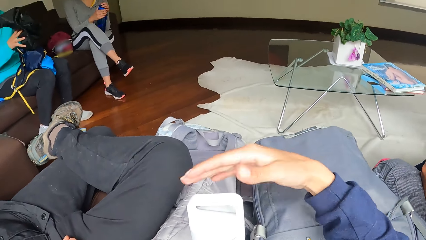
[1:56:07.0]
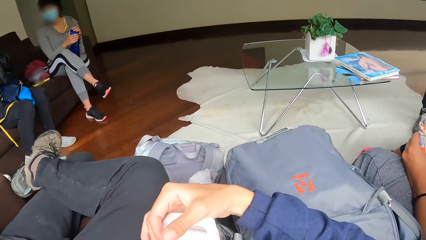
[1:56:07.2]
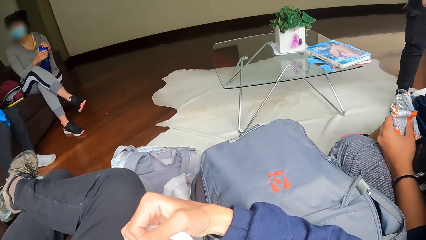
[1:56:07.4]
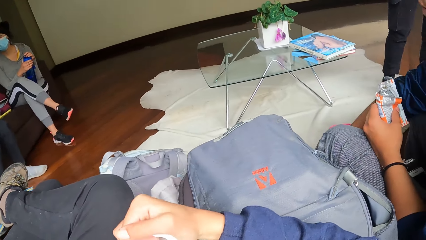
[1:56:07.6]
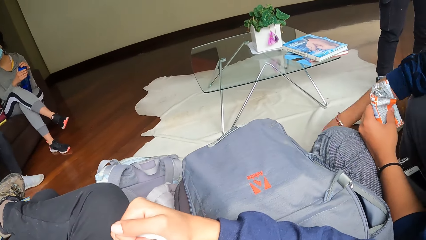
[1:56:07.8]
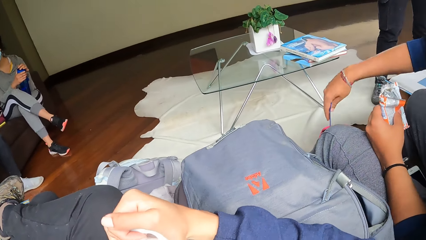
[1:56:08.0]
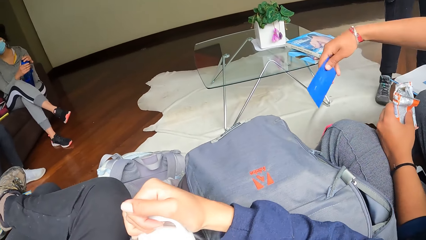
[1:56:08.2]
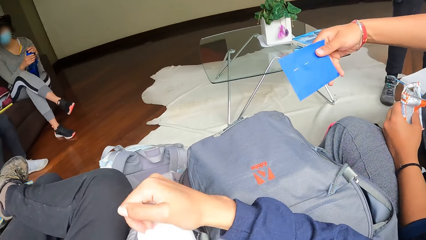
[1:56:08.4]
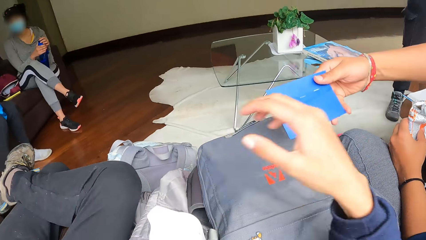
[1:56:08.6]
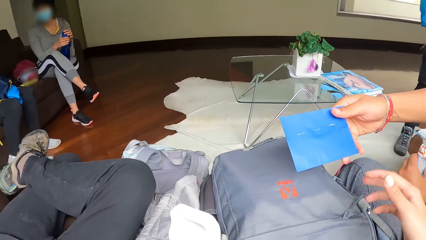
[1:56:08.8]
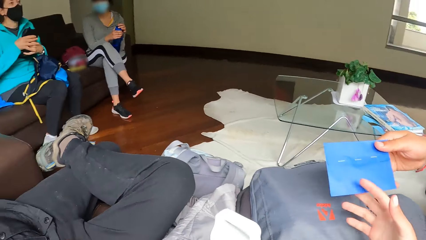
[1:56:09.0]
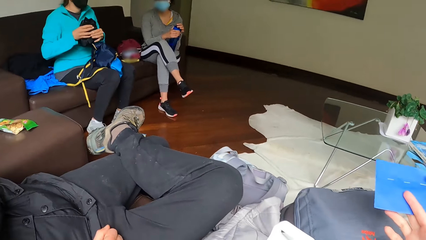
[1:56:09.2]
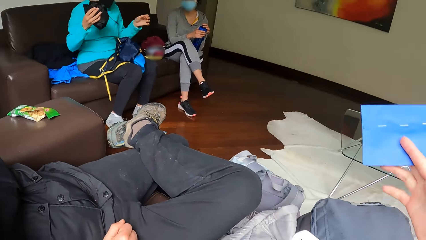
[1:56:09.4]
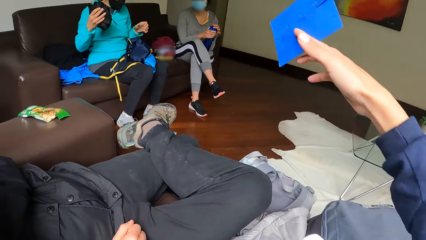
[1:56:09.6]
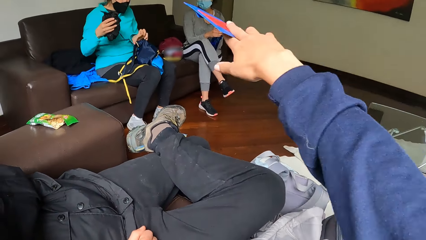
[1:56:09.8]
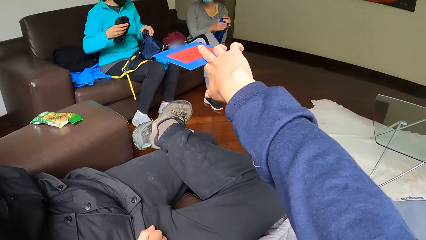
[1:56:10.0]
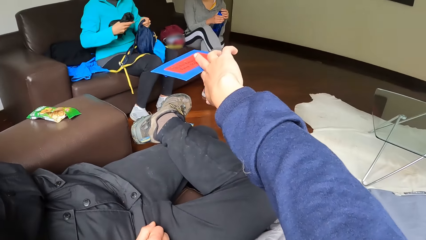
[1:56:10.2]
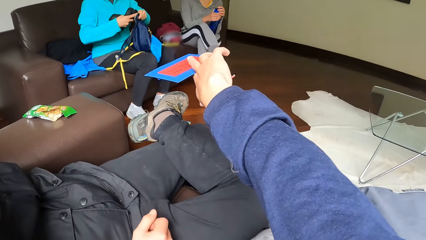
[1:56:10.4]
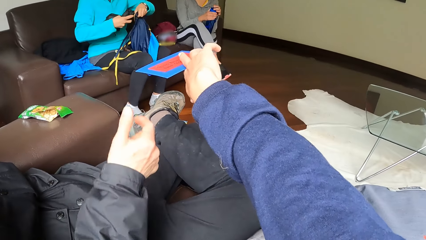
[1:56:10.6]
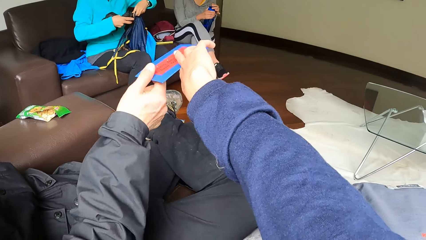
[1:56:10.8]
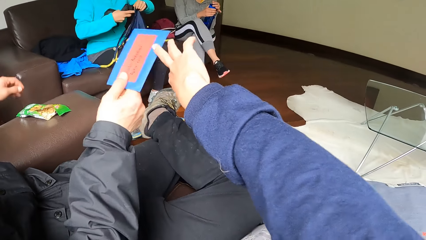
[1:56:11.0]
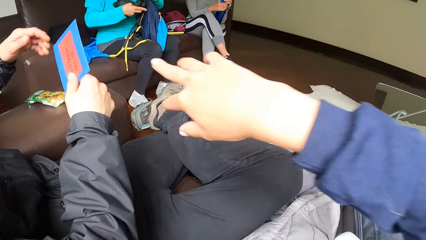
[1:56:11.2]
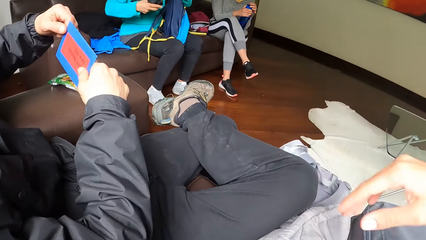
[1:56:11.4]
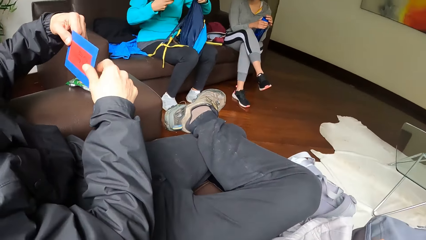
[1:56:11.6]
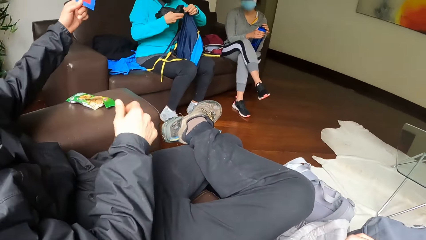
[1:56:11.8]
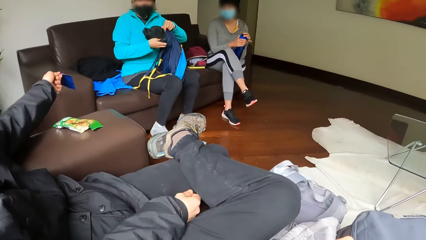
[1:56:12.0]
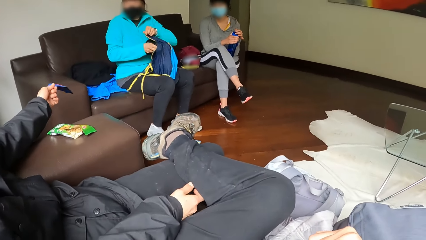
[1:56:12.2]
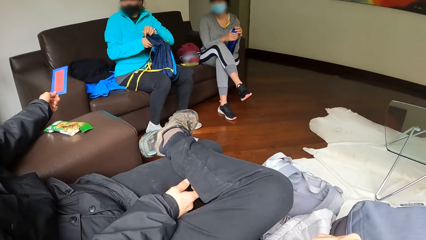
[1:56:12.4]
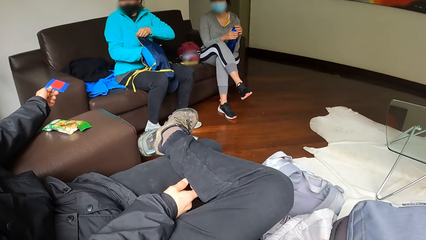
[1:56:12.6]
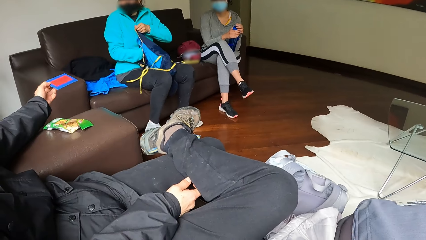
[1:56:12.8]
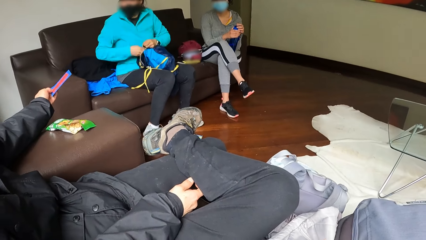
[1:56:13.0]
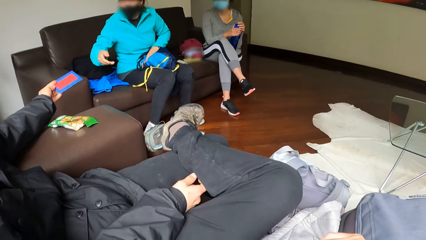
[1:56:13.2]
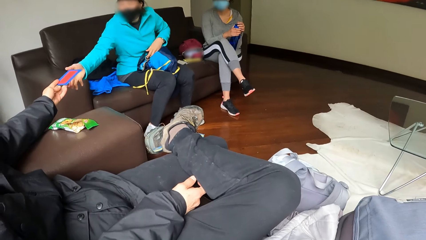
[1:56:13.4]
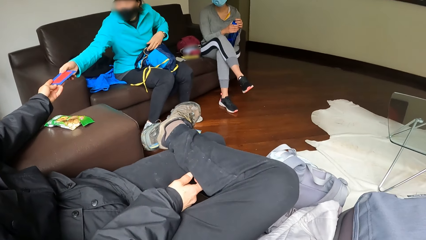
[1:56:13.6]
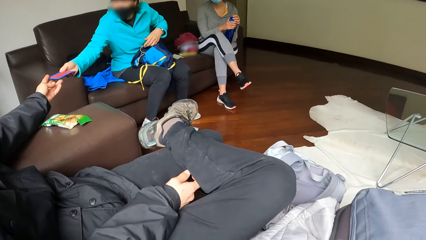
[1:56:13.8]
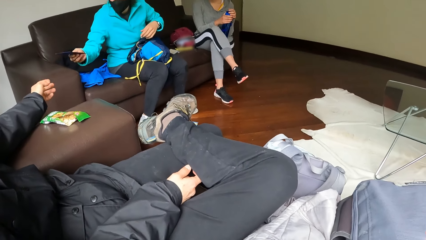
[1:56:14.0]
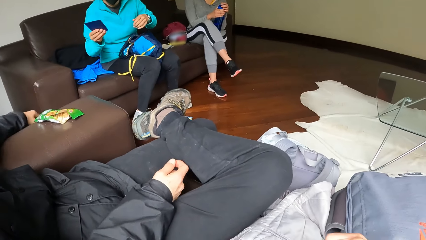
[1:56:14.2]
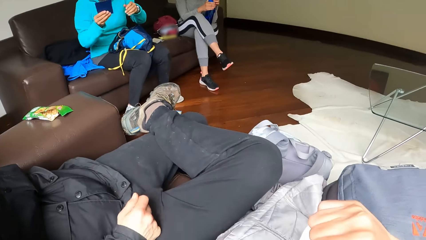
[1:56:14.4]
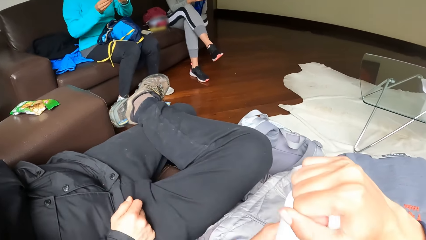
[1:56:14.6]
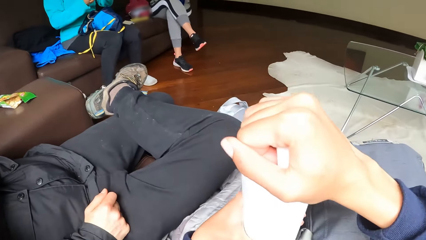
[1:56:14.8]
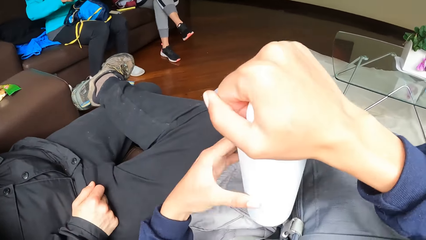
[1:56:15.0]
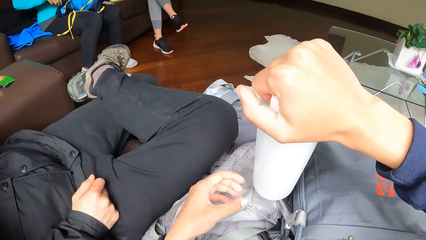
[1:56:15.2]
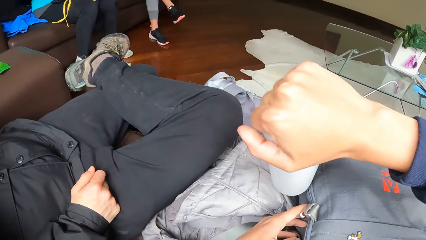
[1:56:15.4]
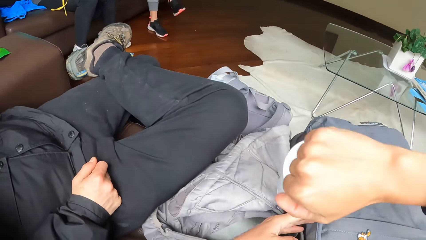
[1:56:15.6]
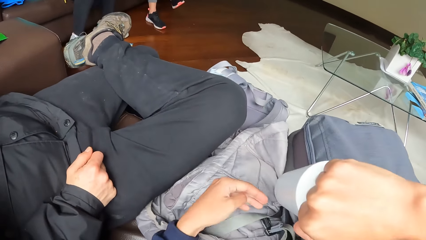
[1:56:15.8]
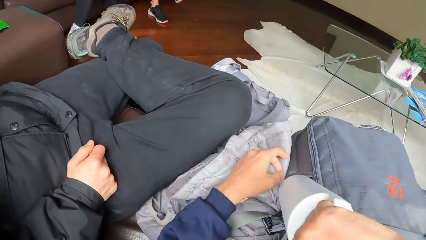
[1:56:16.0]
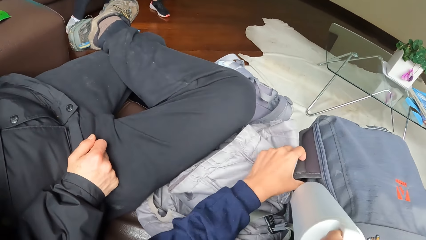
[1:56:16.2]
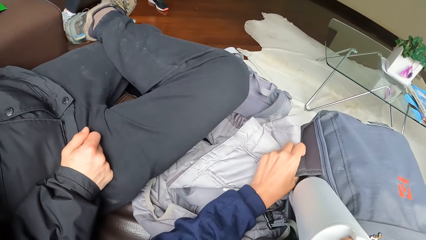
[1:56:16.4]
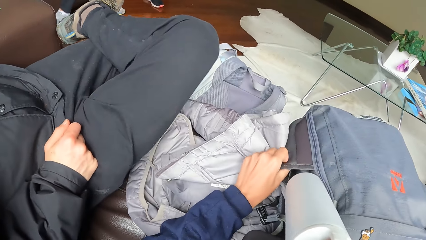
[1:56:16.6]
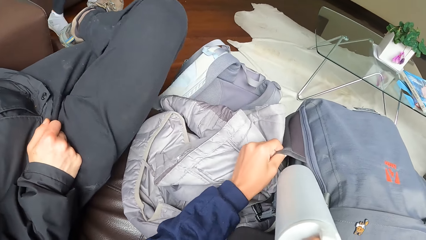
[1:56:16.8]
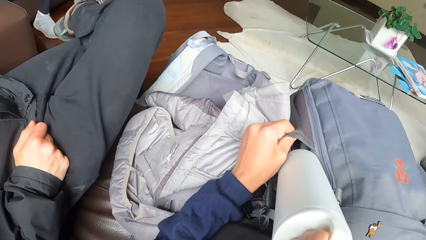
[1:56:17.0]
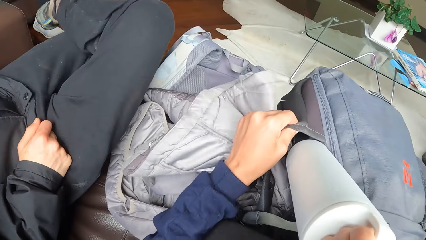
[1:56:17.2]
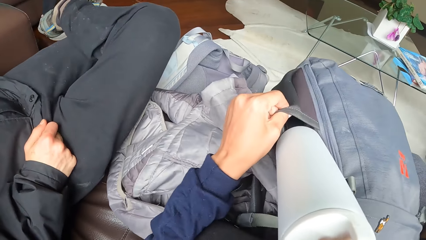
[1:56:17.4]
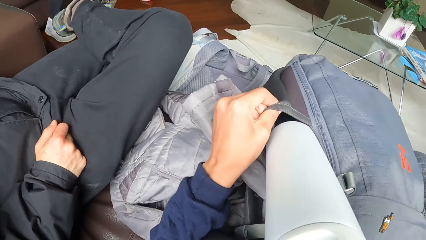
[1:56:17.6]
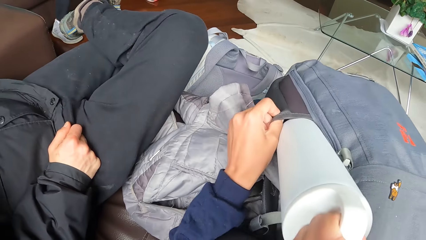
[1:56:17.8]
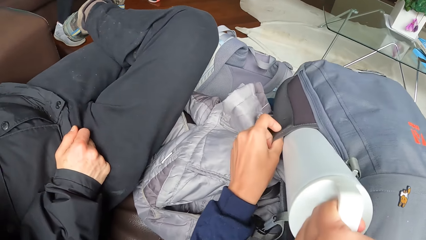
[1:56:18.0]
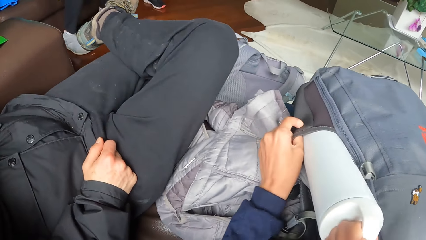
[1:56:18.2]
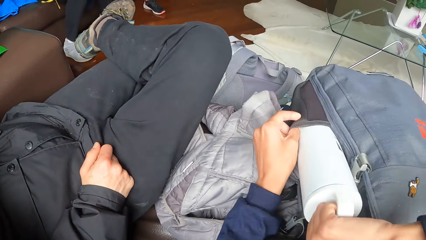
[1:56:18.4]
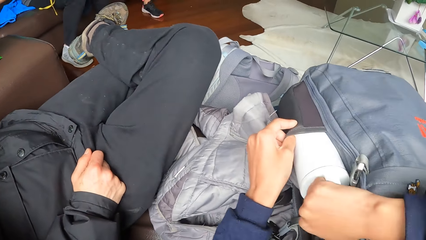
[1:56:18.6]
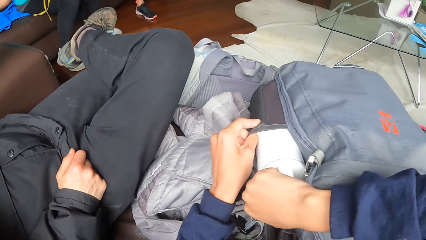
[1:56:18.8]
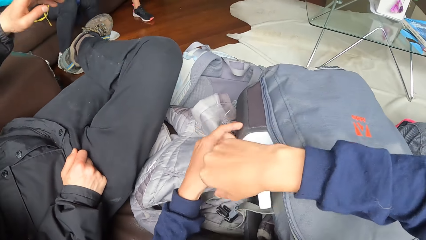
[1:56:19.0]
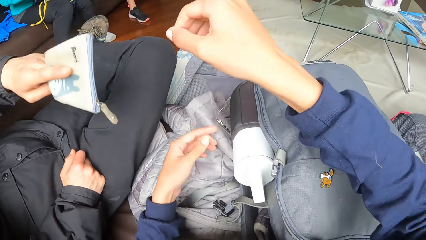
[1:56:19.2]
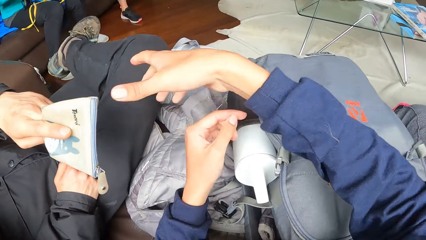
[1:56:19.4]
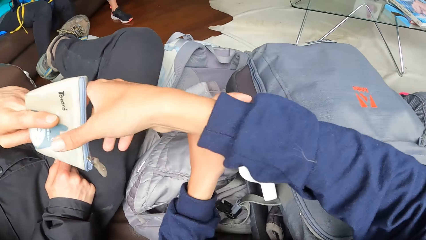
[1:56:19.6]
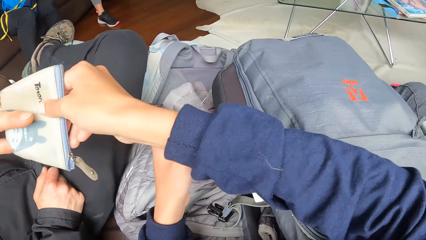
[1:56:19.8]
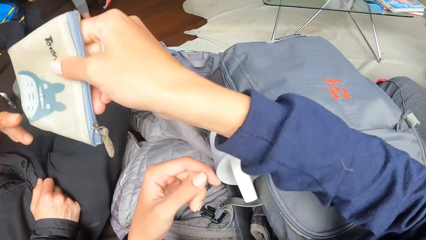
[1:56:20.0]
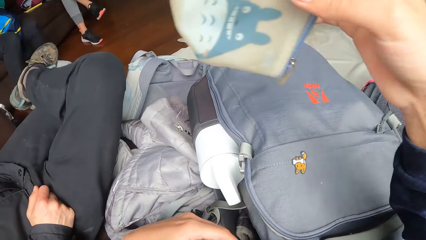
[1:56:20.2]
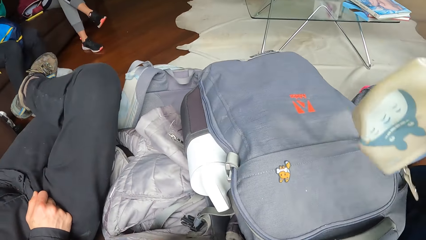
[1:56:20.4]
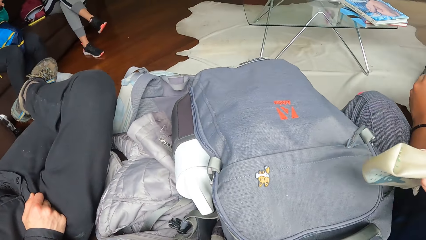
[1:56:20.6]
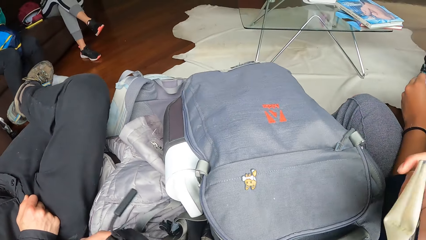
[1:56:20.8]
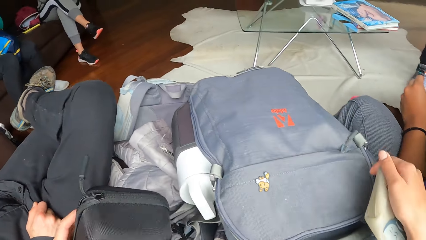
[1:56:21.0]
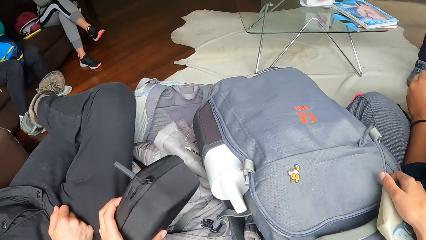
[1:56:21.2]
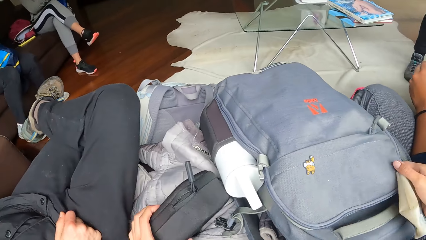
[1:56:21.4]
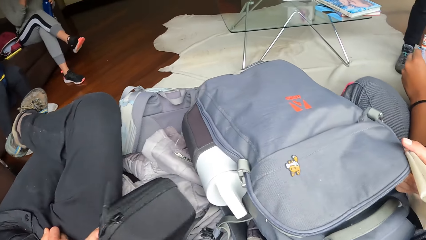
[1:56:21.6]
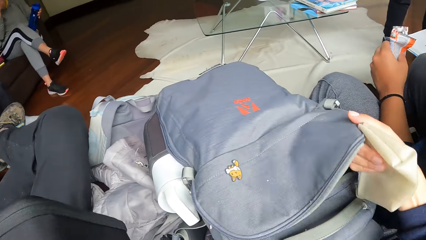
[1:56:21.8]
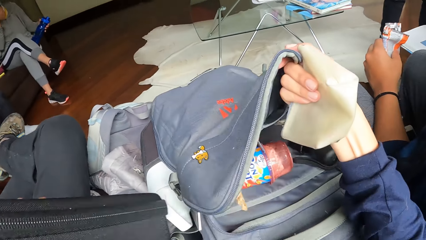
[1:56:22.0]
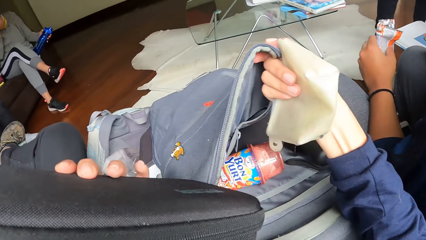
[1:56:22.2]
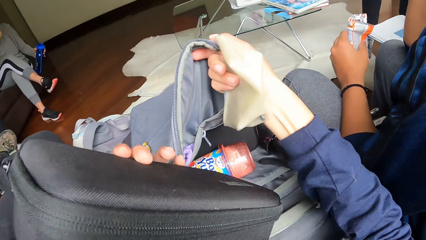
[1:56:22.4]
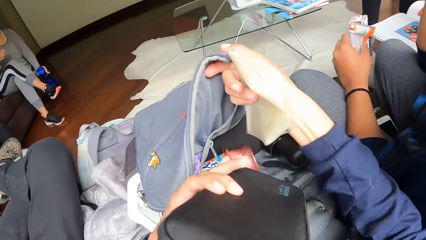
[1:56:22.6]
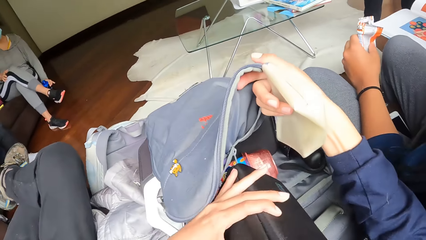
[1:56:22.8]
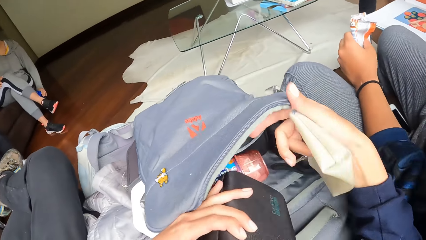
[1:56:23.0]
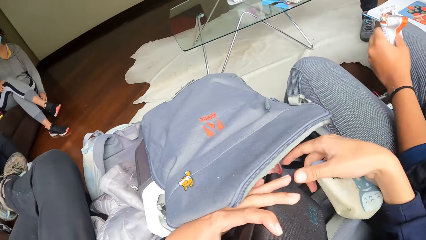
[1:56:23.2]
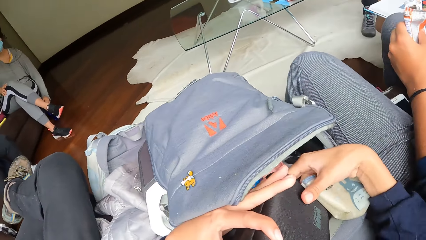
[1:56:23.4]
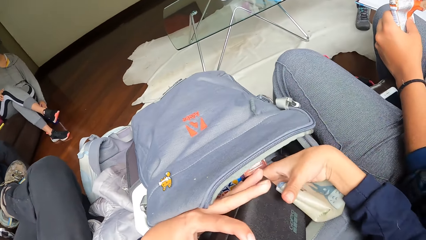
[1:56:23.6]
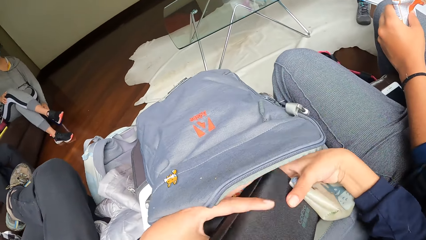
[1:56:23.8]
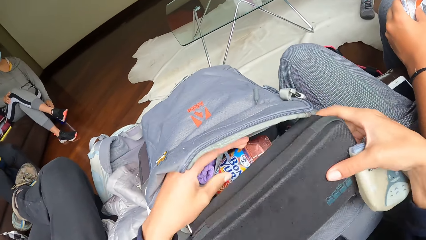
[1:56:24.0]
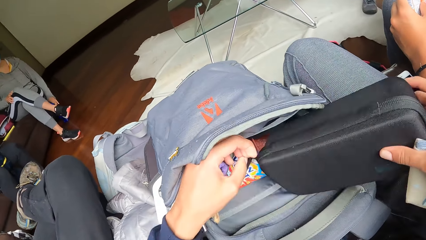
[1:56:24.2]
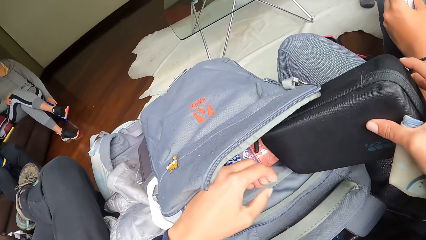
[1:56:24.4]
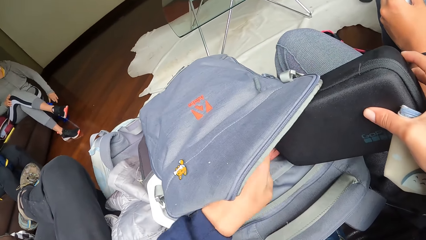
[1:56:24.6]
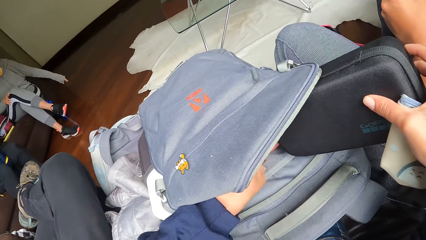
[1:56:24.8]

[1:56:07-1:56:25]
A woman hits a black hoodie in her left hand with her right hand. The camera wearer touches the bottle in his left hand with his right hand. A man passes an envelope to the camera wearer with his right hand. The camera wearer passes the envelope to another man with his left hand. The other man passes the envelope from his right hand to his left hand. The woman puts the black hood in the bag in her left hand with her right hand. The other man passes the envelope to the woman with his left hand. The camera wearer holds the bottle in his right hand. He puts the water bottle in the bag pocket with his right hand. The other man passes a purse to the camera wearer with his left hand. The camera wearer holds the black purse in his left hand. He opens the bag on his lap with his right hand. He places the purse inside the bag. He passes the black purse from his left hand to his right hand. He touches the bottle inside the bag.
